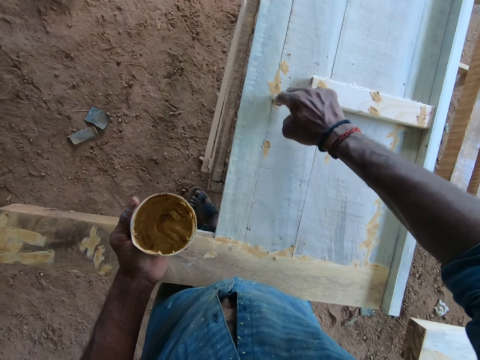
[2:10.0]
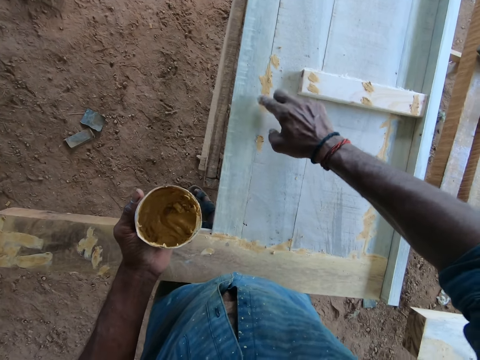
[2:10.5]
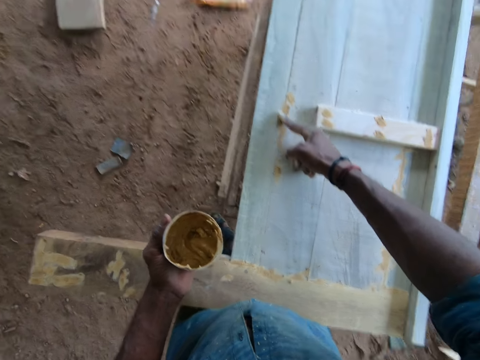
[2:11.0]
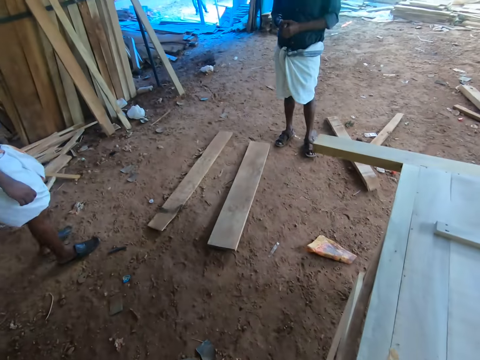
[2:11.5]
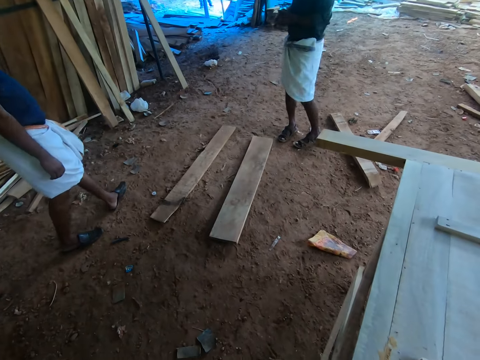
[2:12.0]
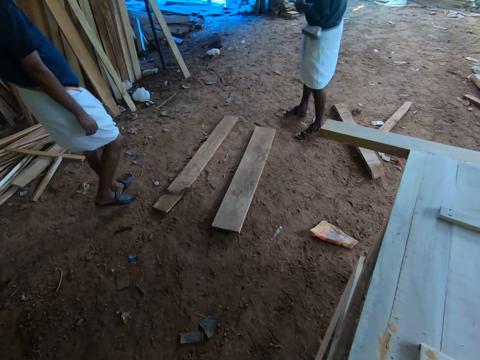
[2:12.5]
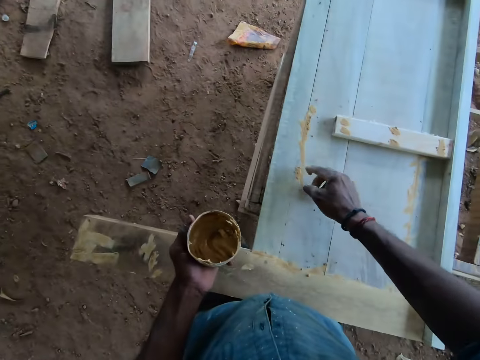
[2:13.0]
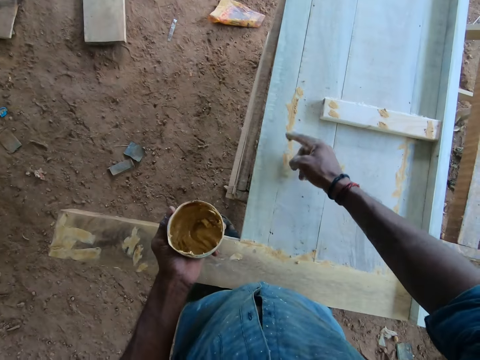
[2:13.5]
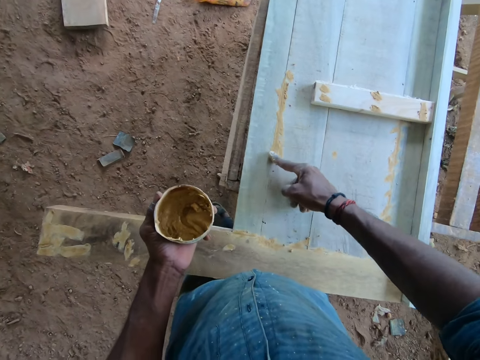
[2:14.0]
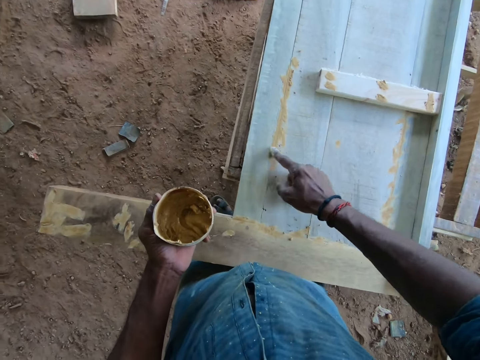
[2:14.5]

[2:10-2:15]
The camera wearer looks ahead.

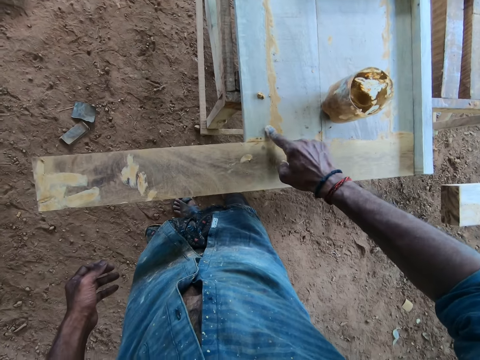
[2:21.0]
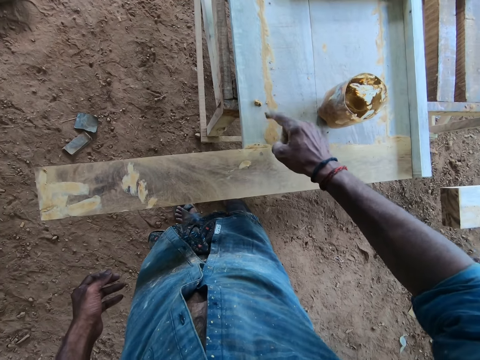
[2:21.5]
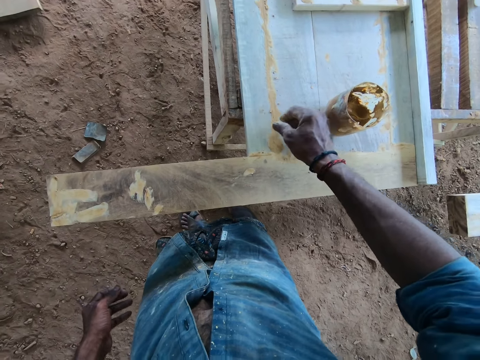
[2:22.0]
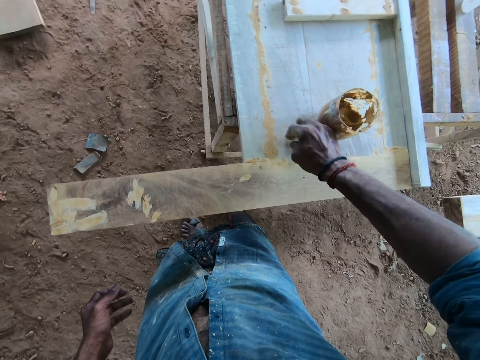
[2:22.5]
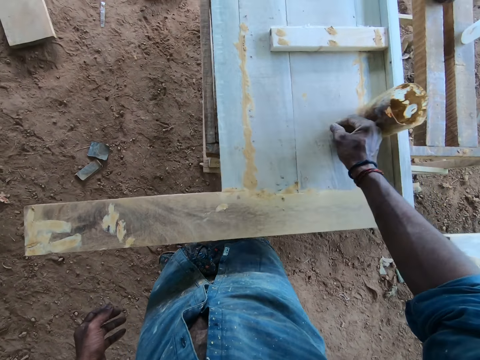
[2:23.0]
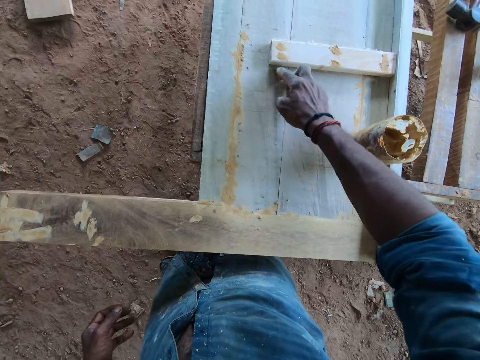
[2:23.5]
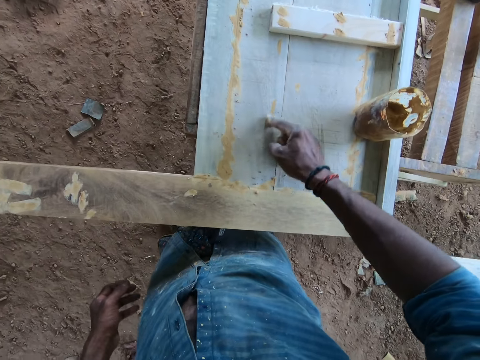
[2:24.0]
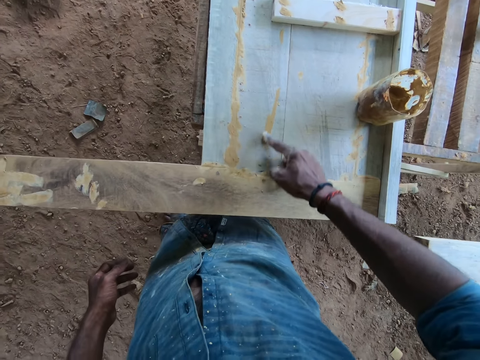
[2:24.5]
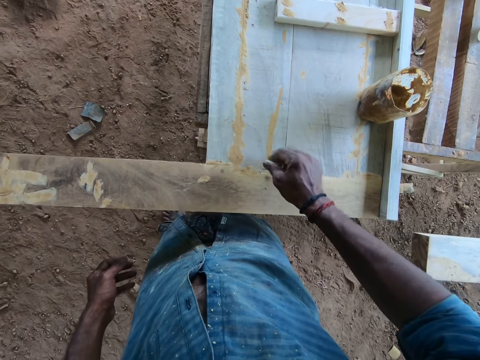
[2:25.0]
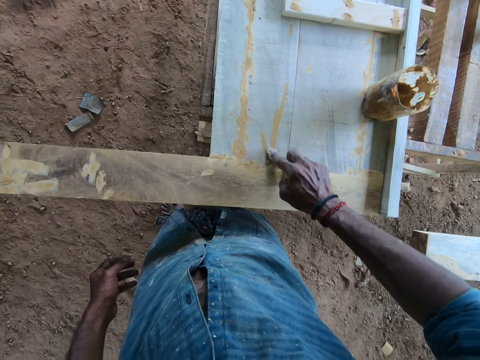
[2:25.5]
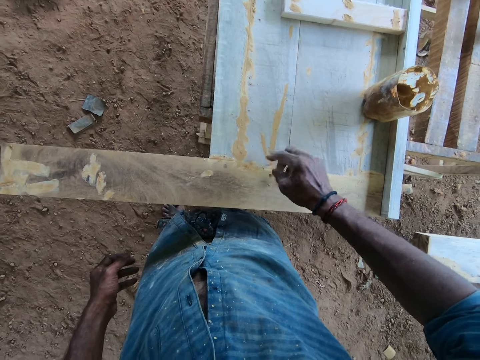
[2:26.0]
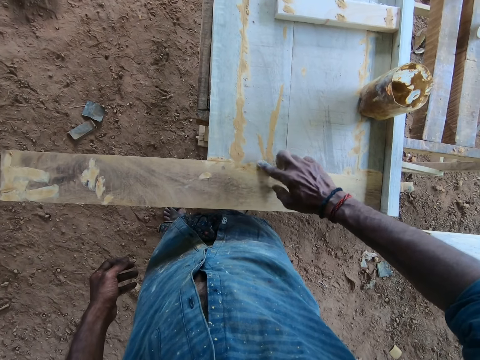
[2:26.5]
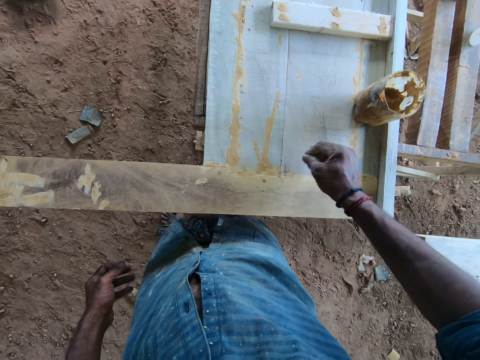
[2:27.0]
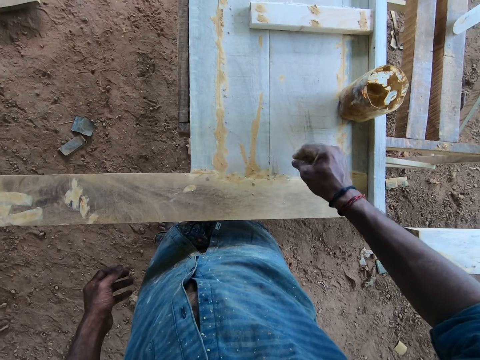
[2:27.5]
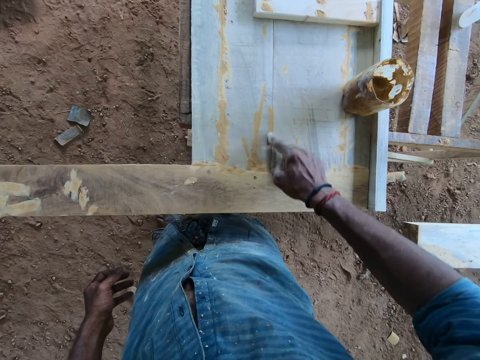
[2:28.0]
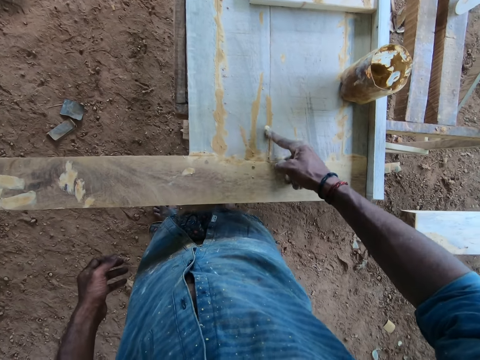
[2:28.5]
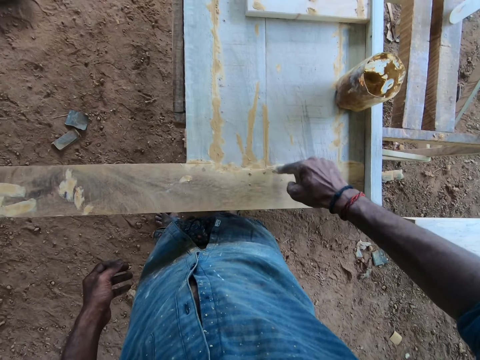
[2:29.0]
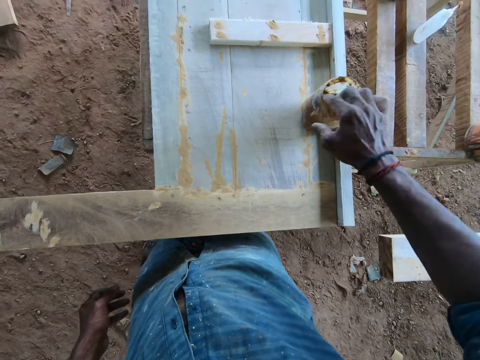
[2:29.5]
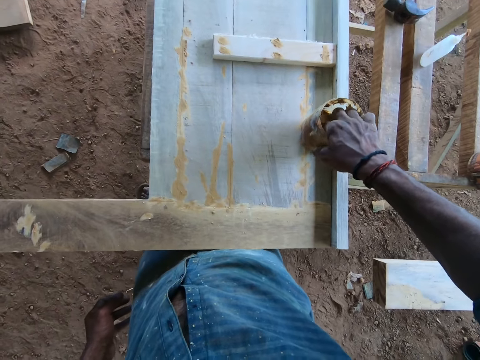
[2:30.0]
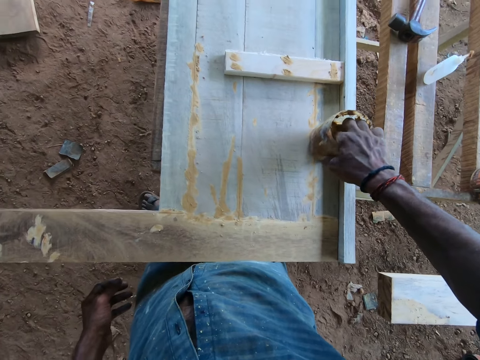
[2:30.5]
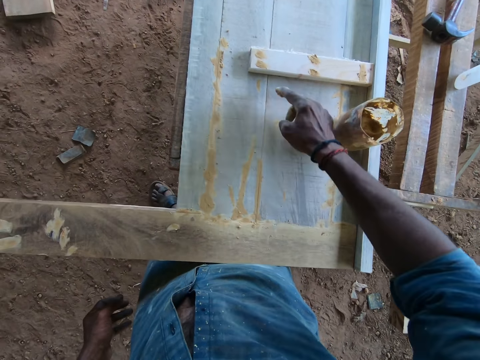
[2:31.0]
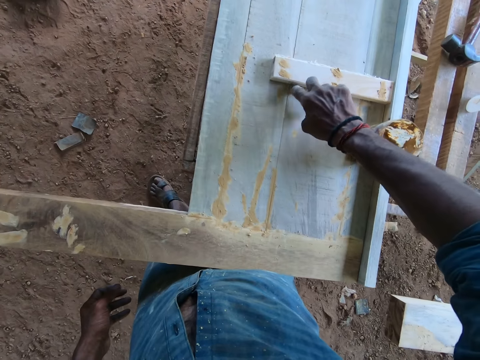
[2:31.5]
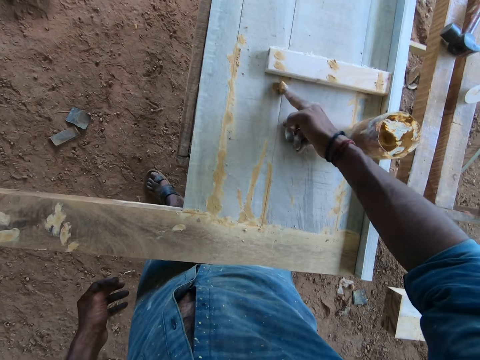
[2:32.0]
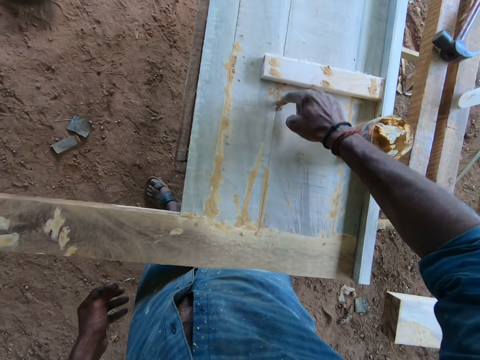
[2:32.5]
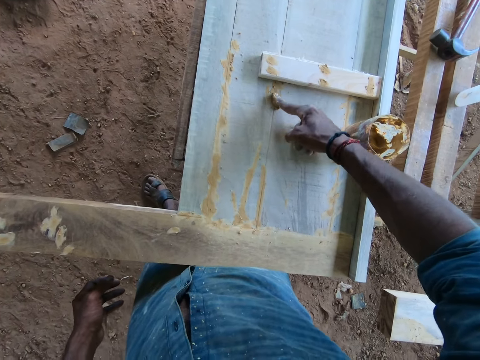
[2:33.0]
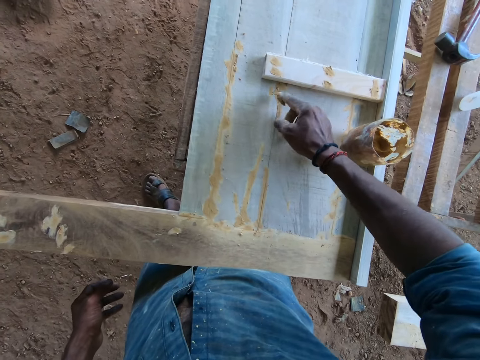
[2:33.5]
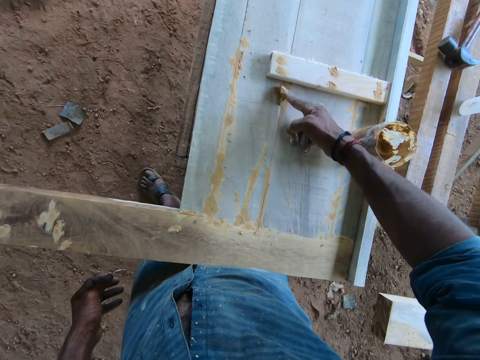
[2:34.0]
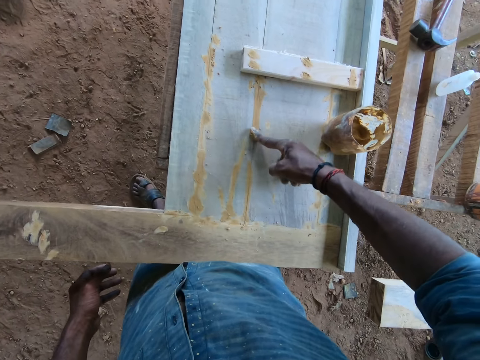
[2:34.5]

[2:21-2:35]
The camera wearer smears something on the wood. He moves the container on the piece of wood with his right hand. He applies the paste in his right hand on the piece of wood on the table. He smears something on the wood. He places the index finger in the container. He takes paste from the container on the table with his right hand. He applies the paste in his right hand on the piece of wood on the table.

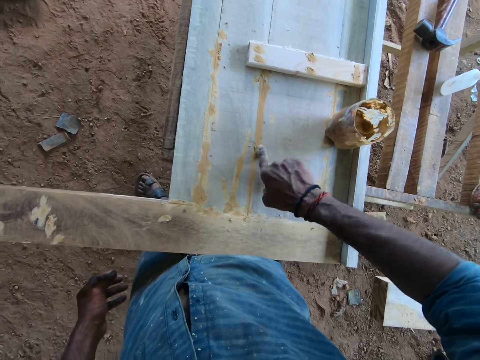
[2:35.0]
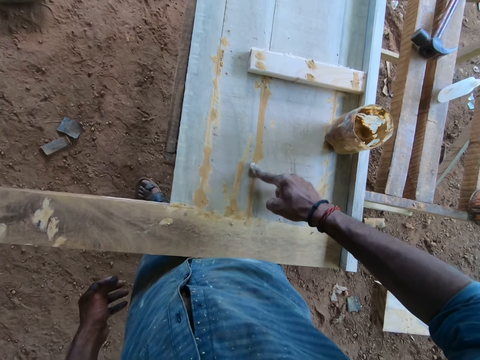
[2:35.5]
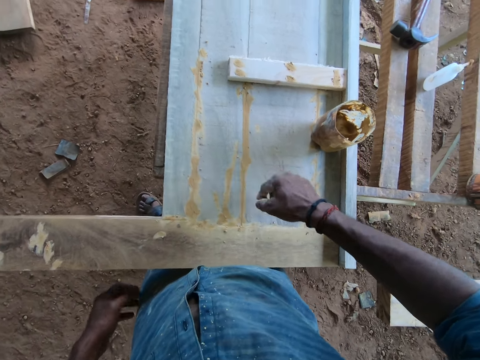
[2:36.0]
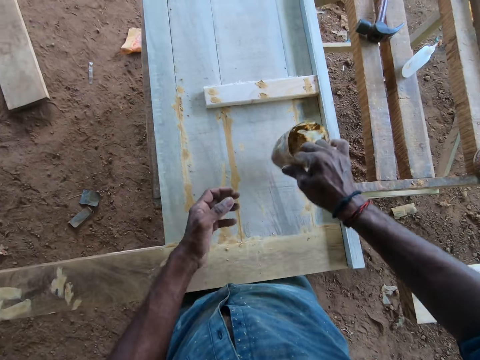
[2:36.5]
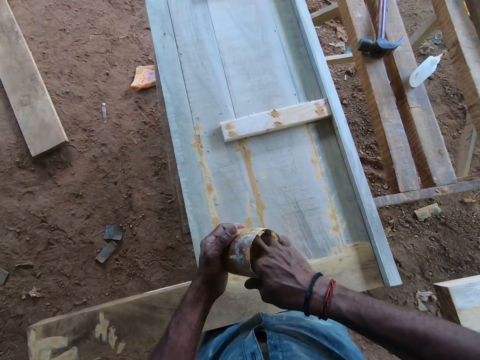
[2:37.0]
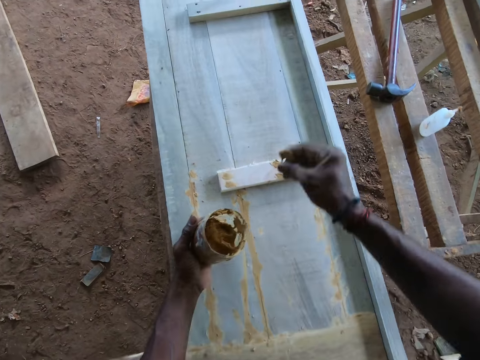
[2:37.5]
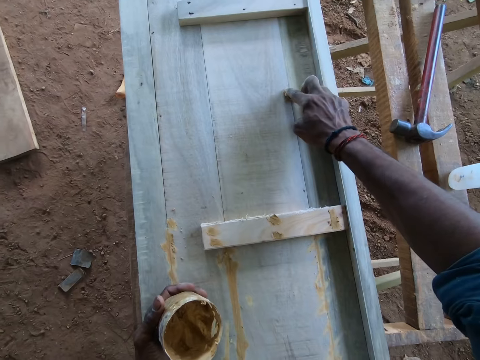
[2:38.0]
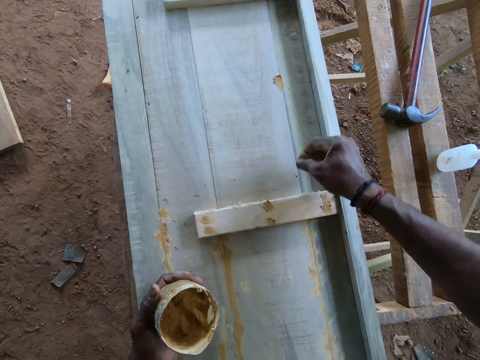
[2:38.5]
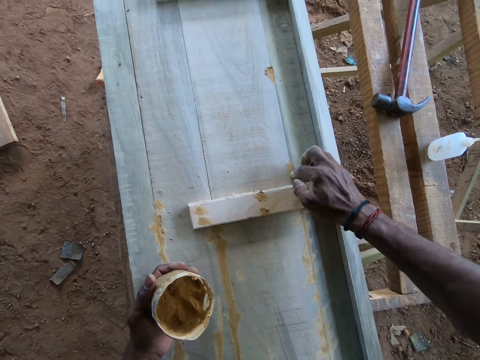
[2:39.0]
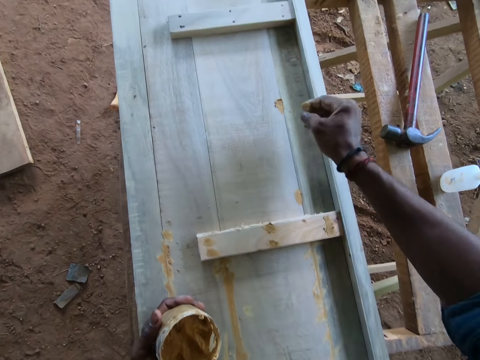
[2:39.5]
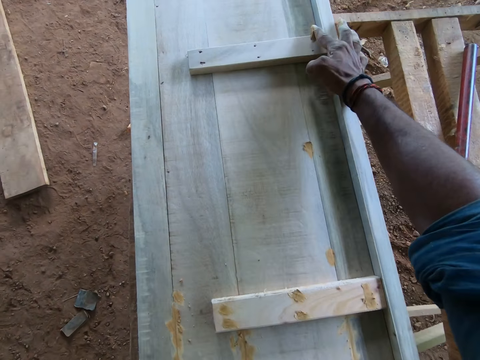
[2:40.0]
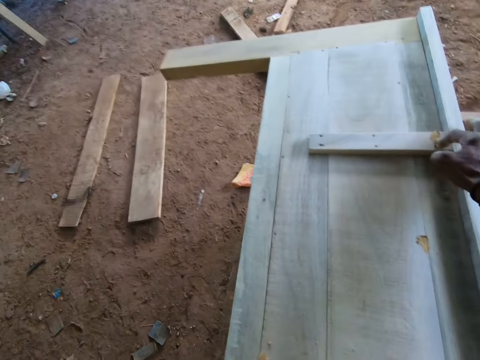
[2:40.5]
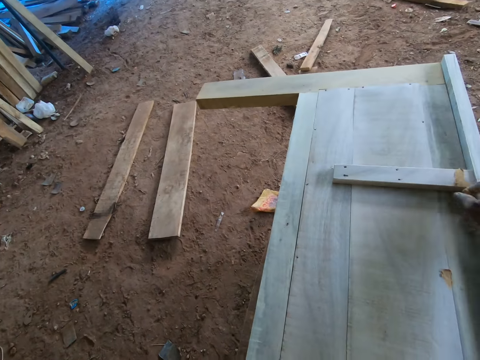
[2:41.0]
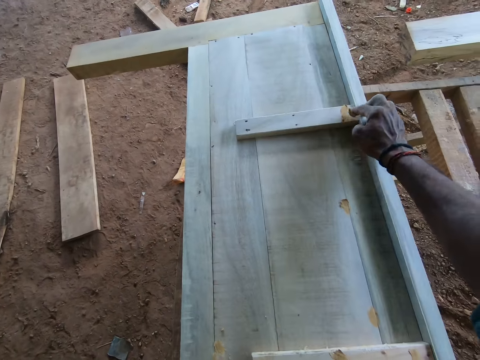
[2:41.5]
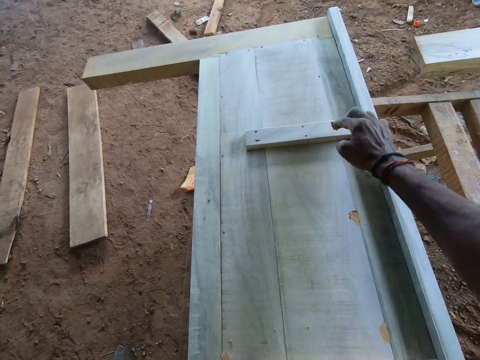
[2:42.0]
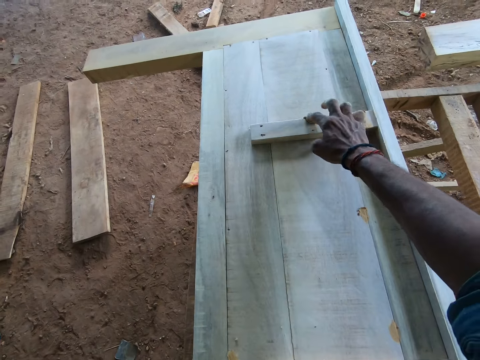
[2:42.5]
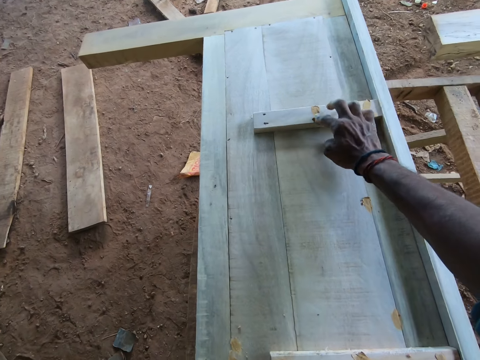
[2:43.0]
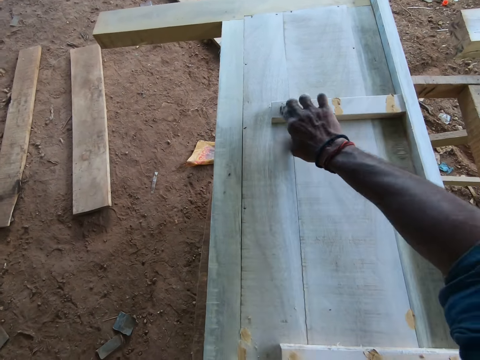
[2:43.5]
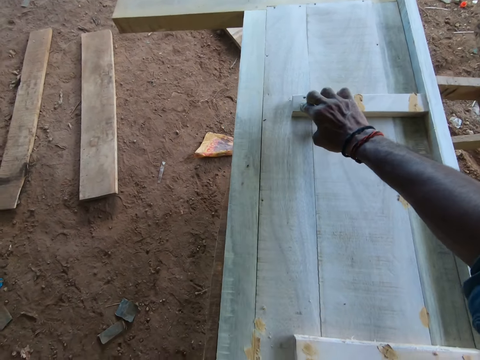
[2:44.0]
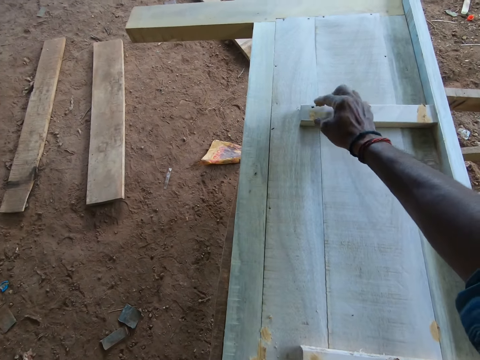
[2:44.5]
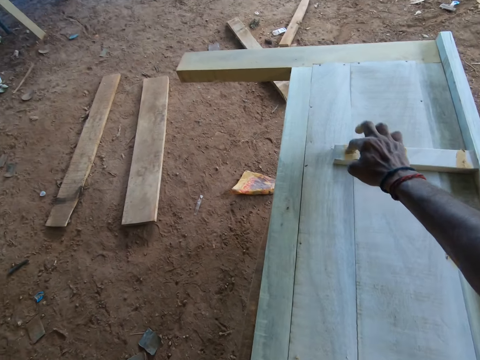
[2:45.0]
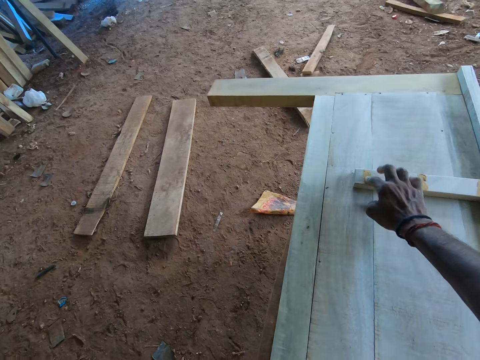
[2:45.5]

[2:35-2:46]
The camera wearer lifts the container on the piece of wood on the table with his right hand. He passes the container in his right hand to his left hand. He takes paste from the container on the table with his right hand. He holds the container with both hands. He applies the paste in his right hand on the piece of wood on the table. He looks ahead. He smears something on the wood. He smears something on the wood again.
